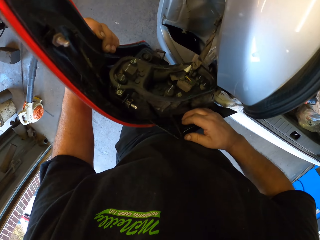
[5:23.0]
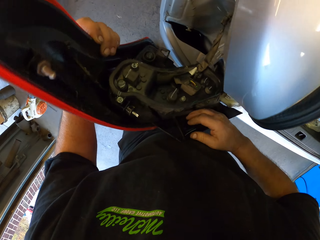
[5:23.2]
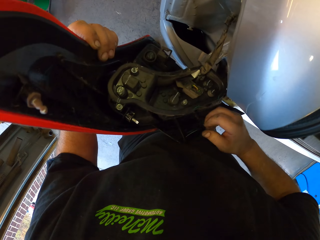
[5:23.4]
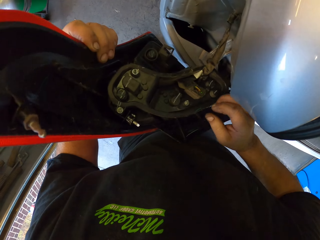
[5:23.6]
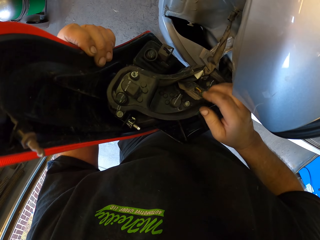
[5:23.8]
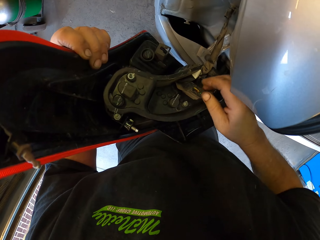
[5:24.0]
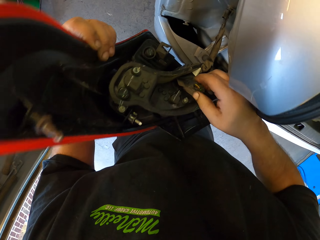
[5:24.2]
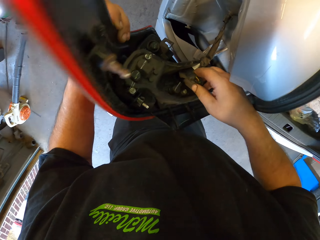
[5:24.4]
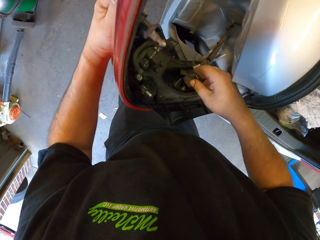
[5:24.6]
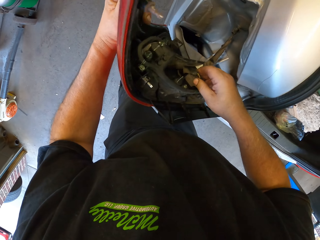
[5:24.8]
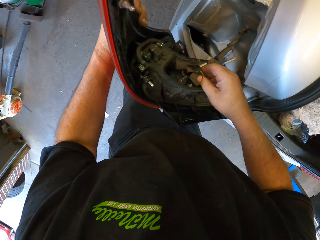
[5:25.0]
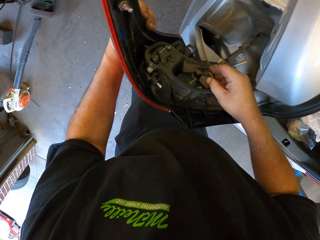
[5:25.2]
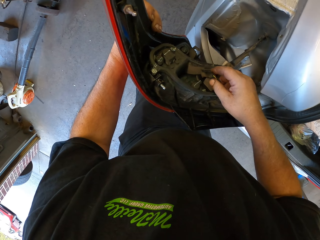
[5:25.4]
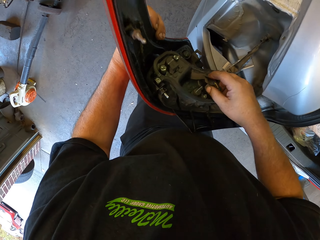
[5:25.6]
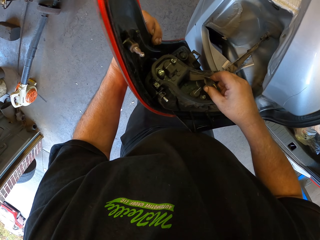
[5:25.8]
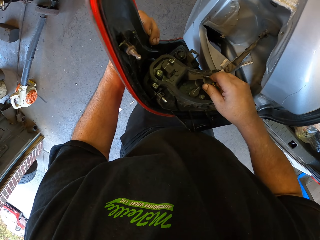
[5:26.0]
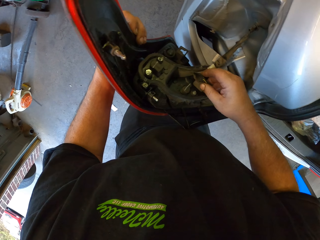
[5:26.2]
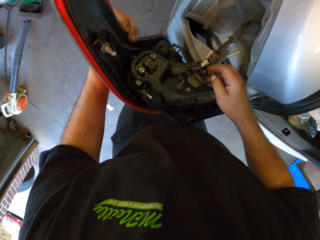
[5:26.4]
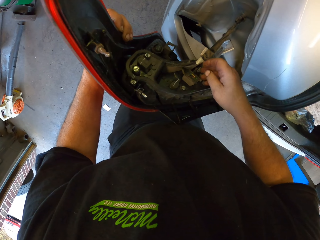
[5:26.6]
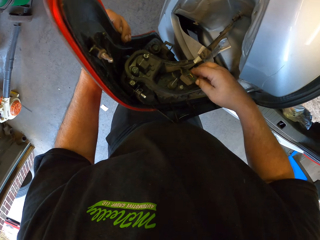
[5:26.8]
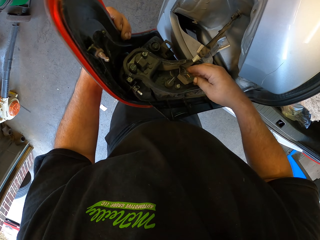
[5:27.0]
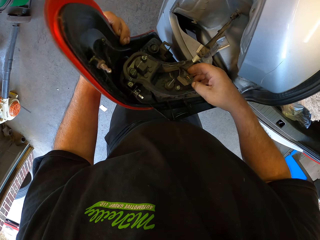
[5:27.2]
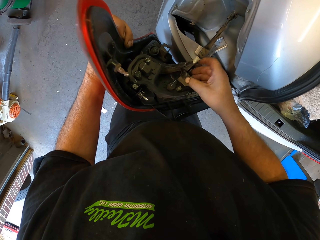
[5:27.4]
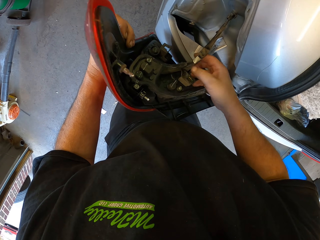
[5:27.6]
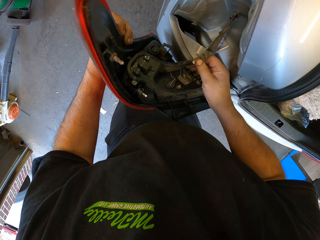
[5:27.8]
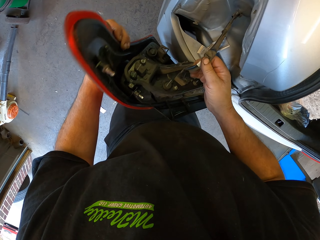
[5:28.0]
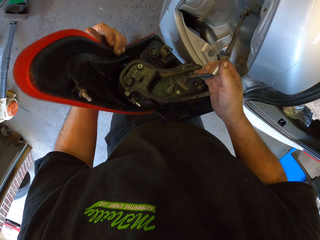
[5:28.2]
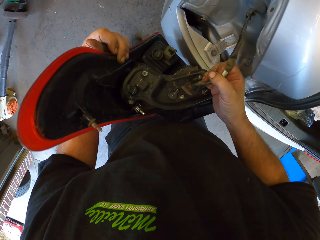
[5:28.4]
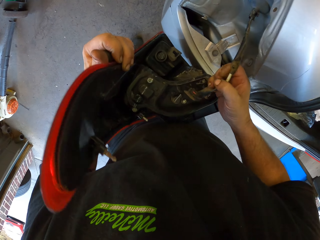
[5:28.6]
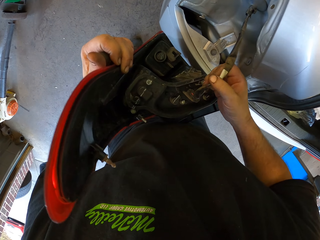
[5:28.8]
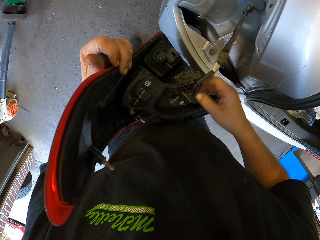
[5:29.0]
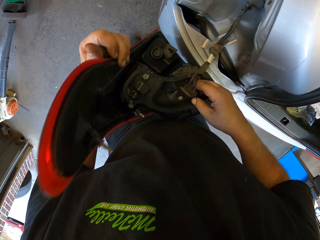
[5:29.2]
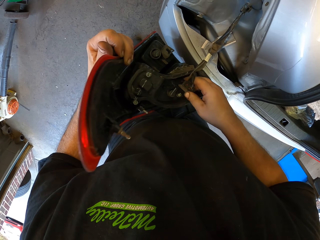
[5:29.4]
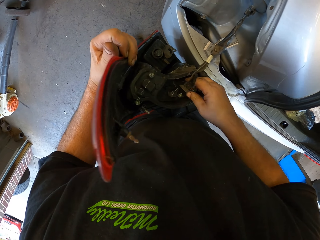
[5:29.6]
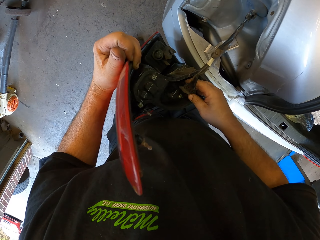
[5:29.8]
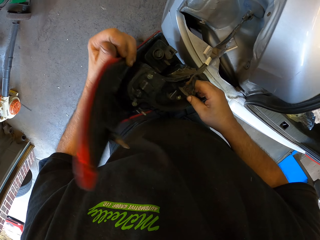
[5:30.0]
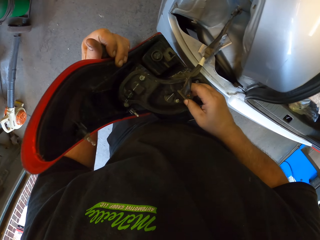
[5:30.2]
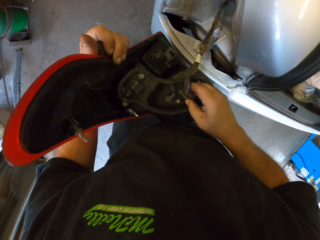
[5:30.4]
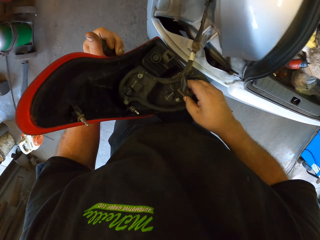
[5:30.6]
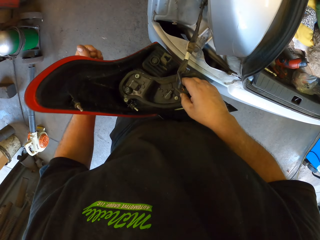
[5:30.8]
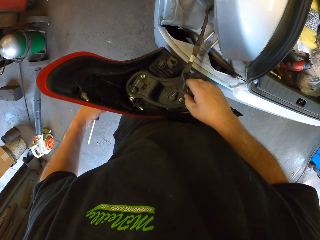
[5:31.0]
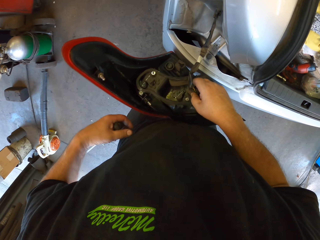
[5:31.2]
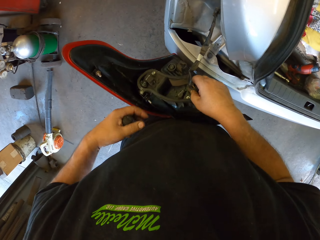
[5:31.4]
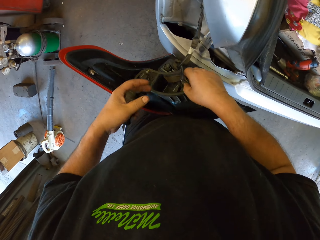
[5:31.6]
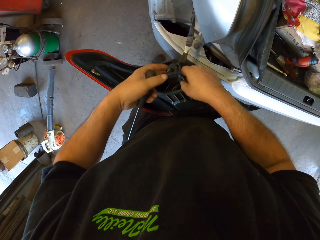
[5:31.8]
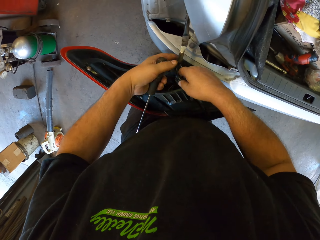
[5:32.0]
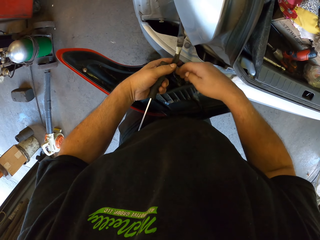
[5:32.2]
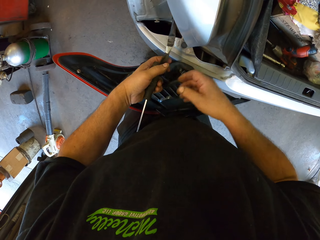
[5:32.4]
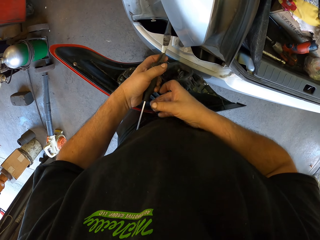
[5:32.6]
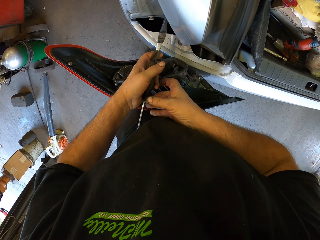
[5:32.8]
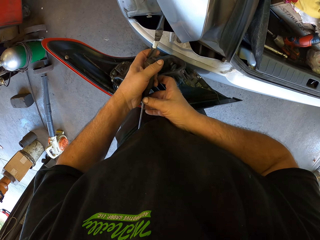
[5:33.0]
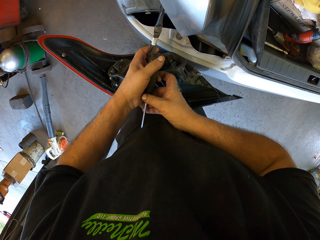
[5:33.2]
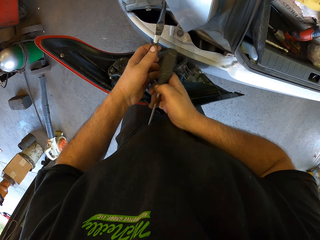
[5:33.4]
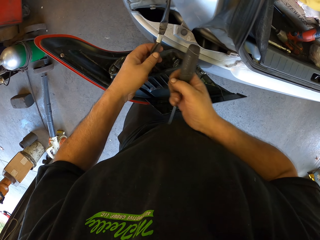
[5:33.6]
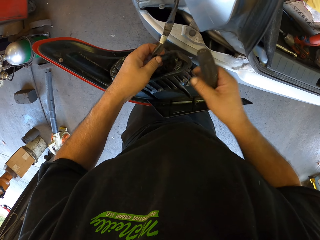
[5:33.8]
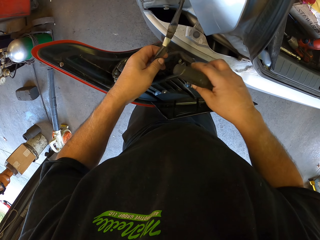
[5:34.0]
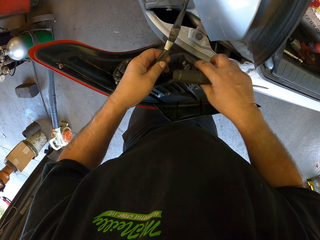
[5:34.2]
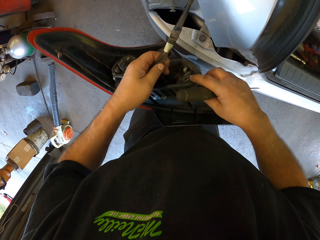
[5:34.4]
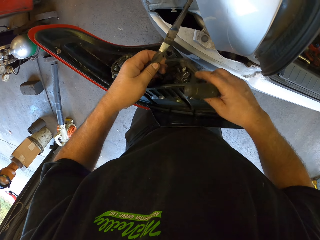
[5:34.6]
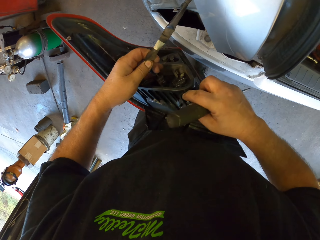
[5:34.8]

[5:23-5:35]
The camera wearer holds the tail lamp.

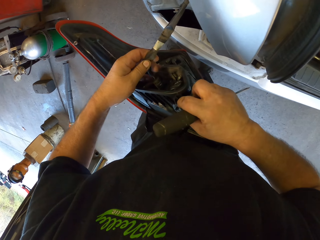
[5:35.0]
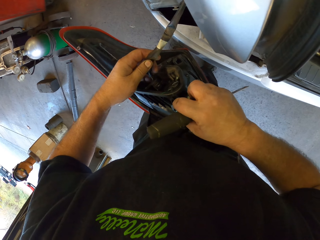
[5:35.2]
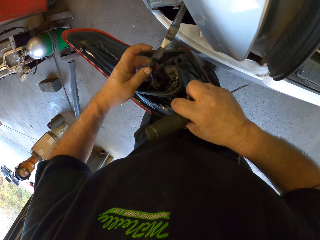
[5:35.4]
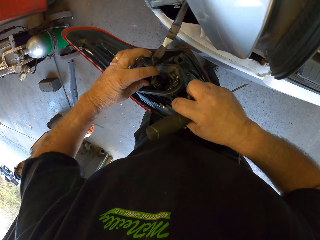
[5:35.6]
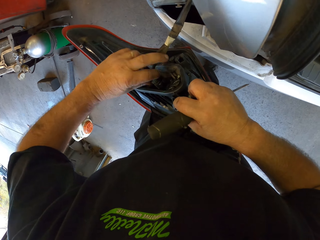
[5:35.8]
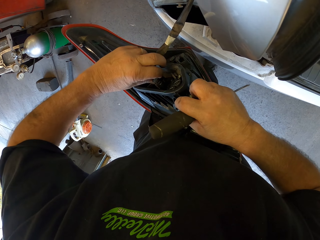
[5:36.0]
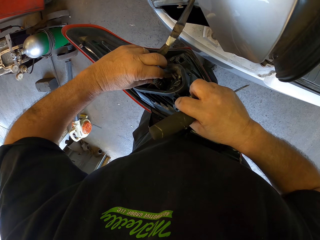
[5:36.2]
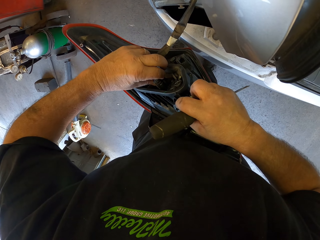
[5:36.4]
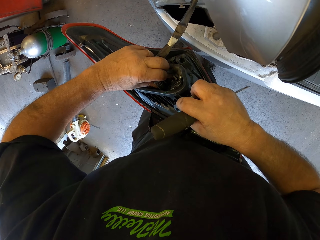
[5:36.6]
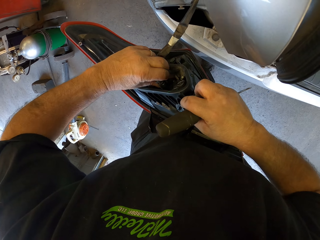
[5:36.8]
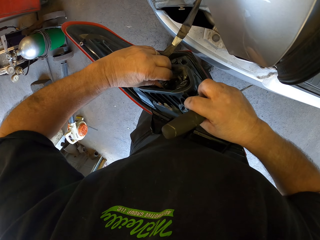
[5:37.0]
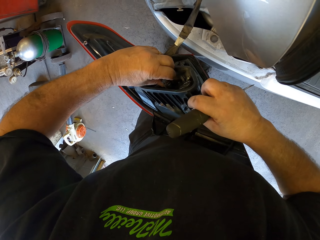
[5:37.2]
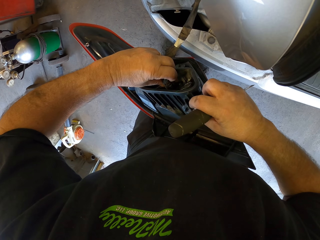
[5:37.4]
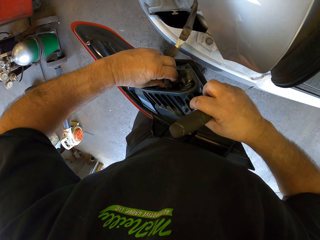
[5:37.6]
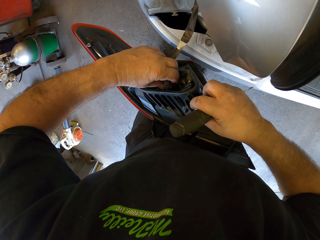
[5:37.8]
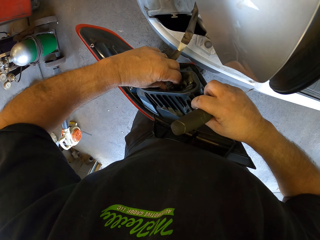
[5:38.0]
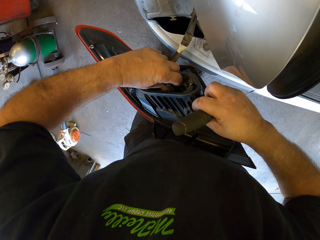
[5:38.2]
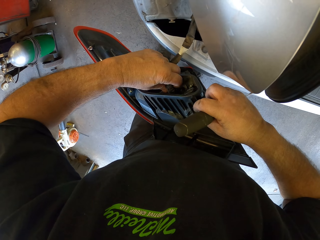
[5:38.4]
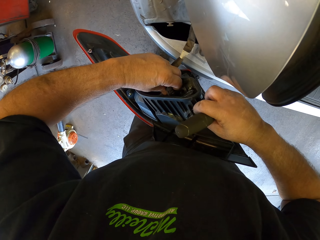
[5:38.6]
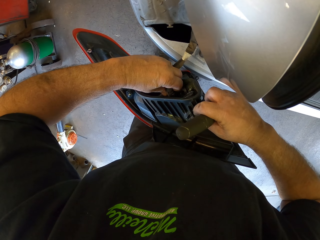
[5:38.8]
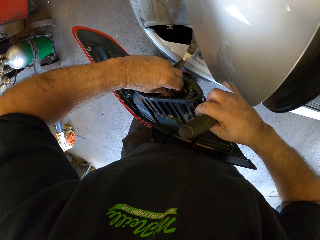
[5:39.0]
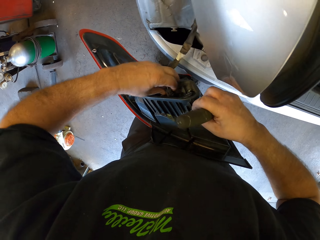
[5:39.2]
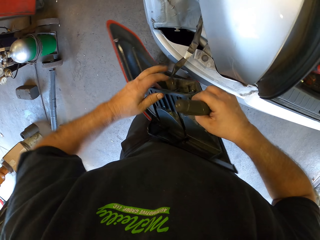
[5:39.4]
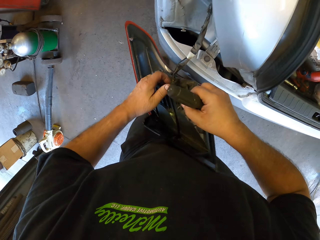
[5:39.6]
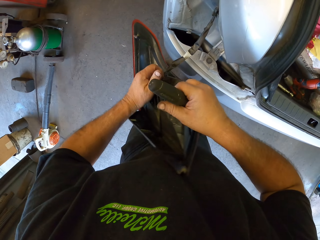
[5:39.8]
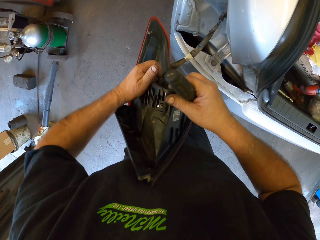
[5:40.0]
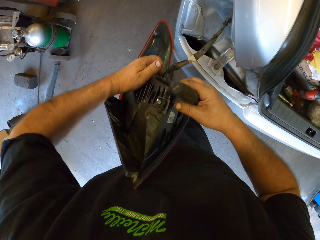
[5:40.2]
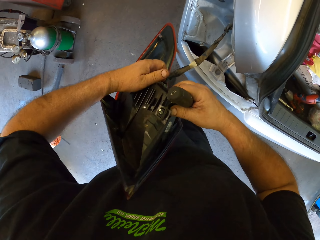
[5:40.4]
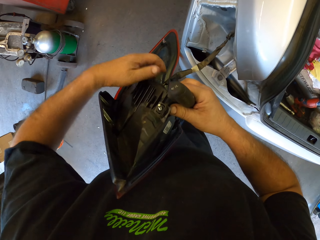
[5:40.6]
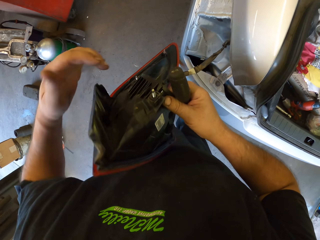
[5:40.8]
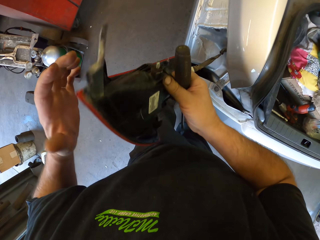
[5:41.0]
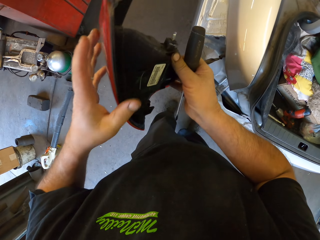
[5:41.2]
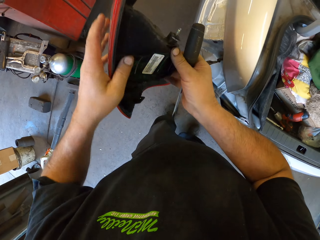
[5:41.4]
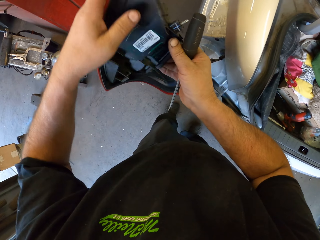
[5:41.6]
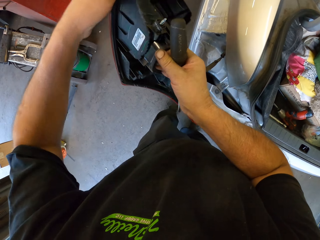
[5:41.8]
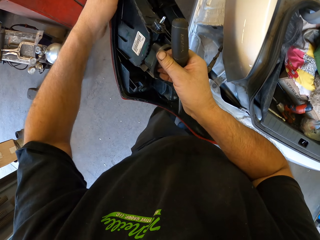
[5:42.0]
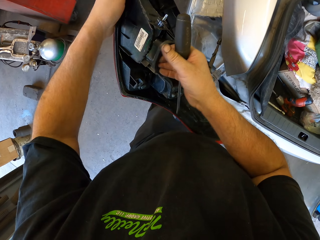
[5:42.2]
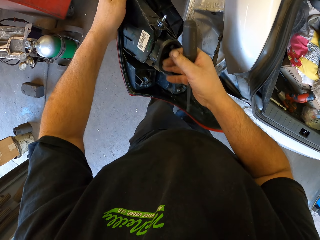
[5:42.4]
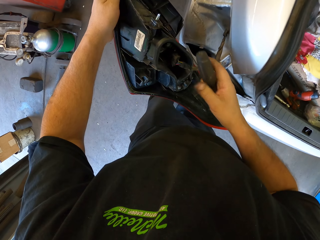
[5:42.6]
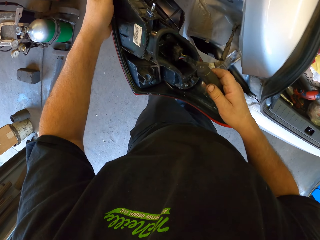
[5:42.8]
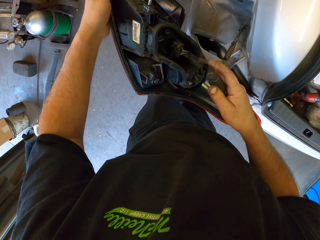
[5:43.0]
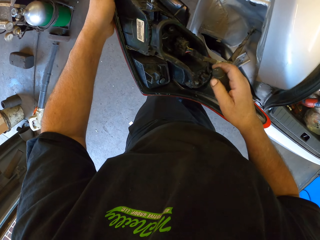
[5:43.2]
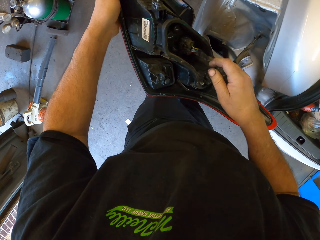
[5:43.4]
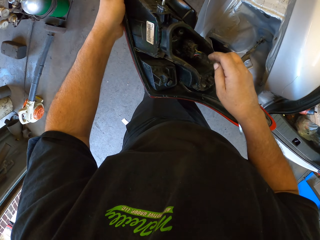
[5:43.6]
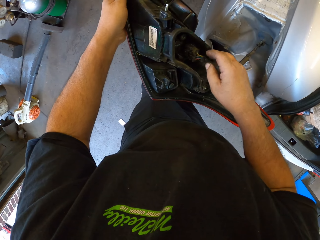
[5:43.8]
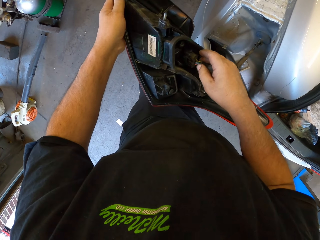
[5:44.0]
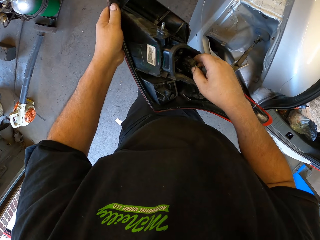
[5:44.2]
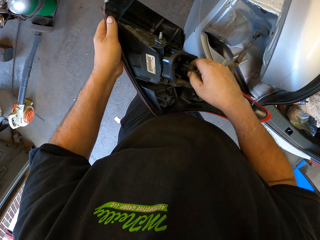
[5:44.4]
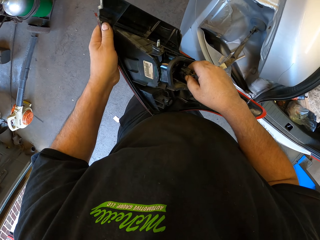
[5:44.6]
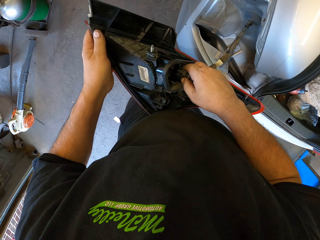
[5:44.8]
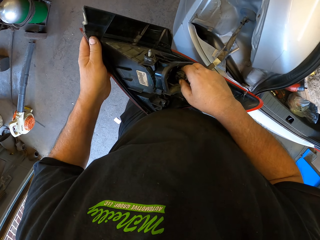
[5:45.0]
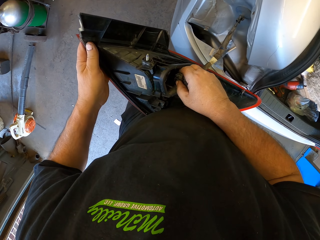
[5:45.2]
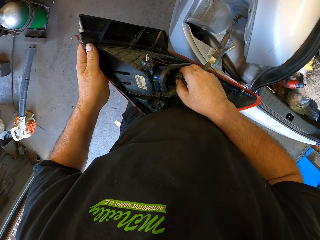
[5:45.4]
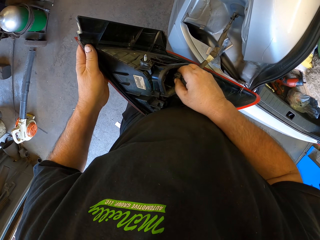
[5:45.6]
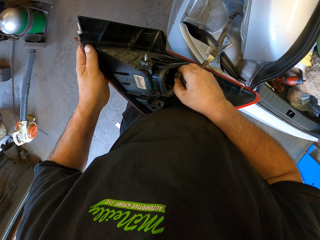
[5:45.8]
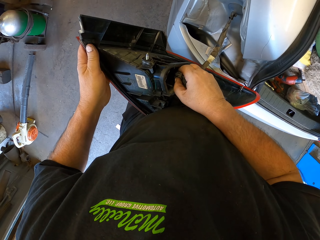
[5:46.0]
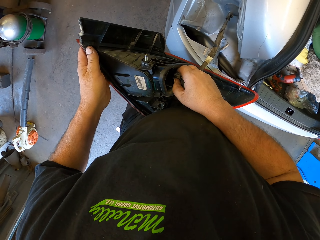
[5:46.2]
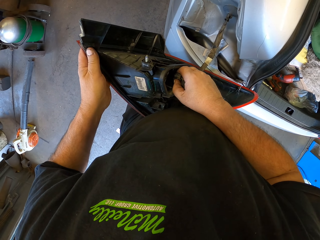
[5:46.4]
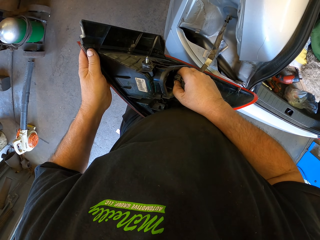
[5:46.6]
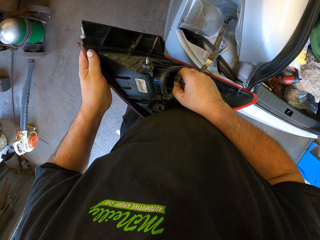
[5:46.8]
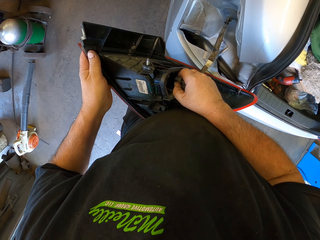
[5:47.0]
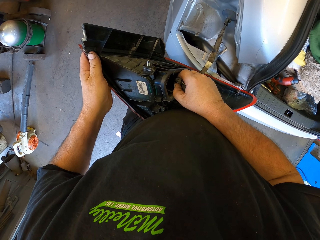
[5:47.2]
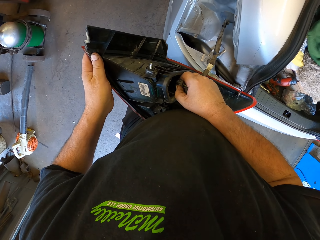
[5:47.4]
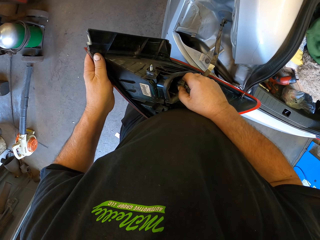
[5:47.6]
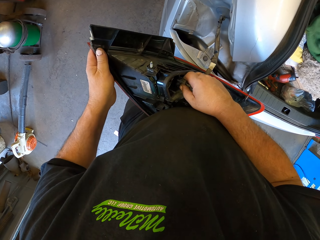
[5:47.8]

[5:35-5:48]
The camera wearer turns the tail lamp. They hold the tail lamp.
